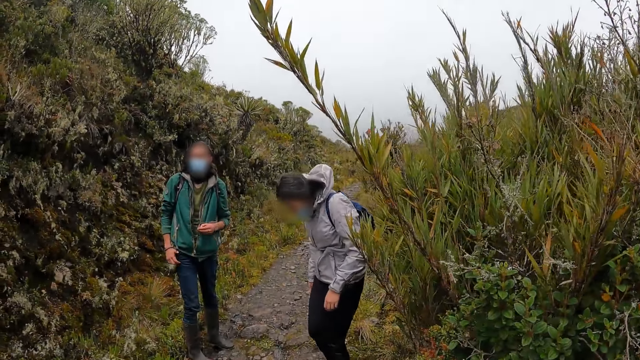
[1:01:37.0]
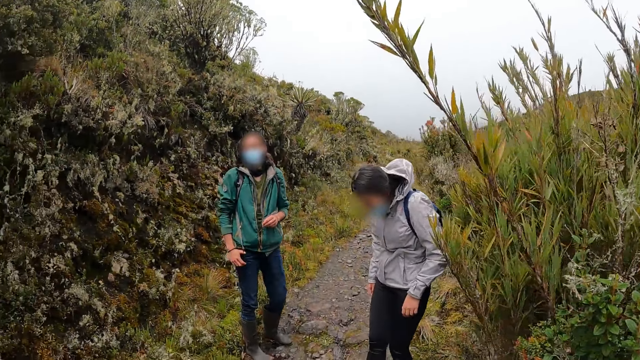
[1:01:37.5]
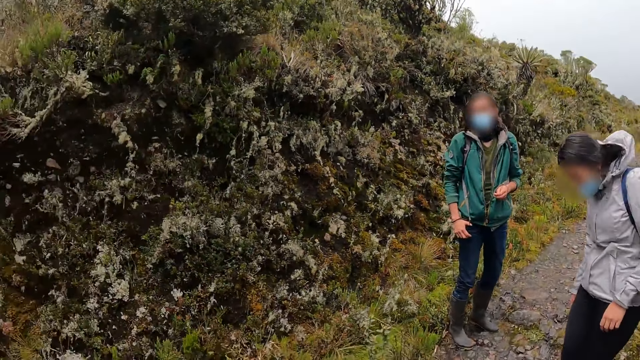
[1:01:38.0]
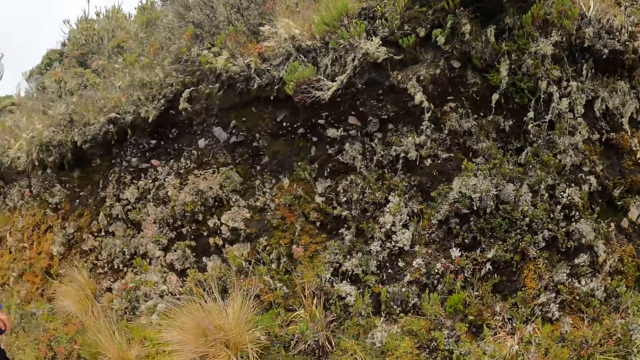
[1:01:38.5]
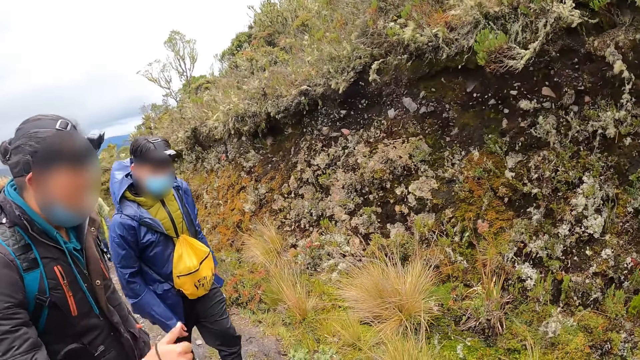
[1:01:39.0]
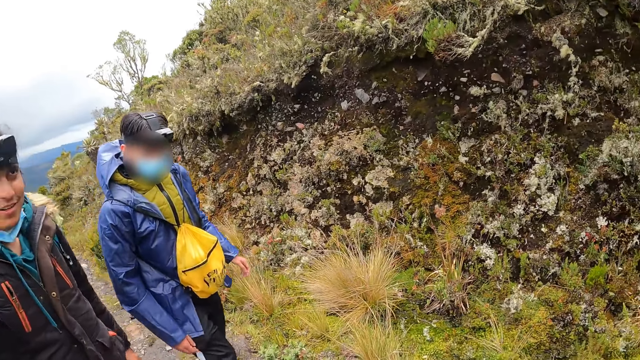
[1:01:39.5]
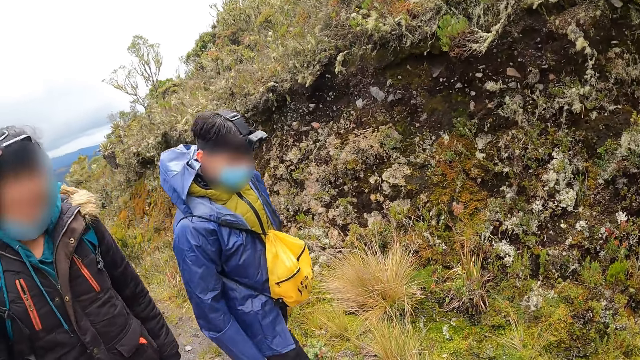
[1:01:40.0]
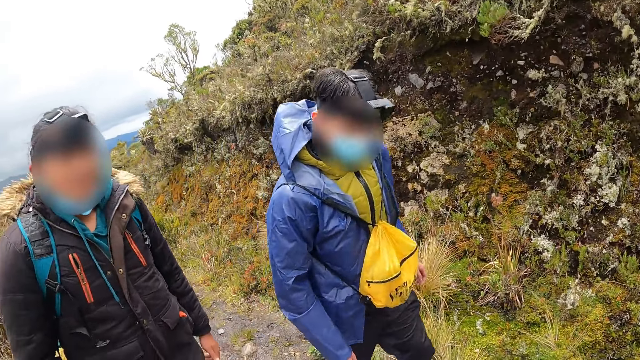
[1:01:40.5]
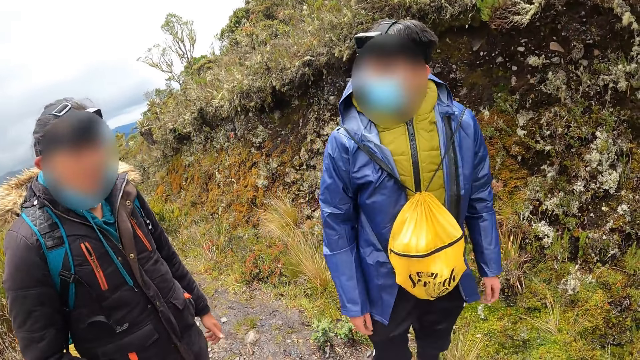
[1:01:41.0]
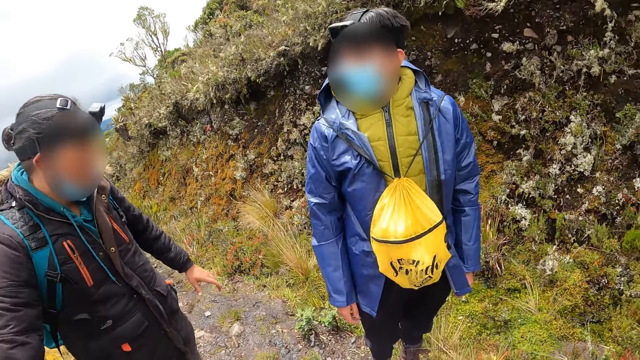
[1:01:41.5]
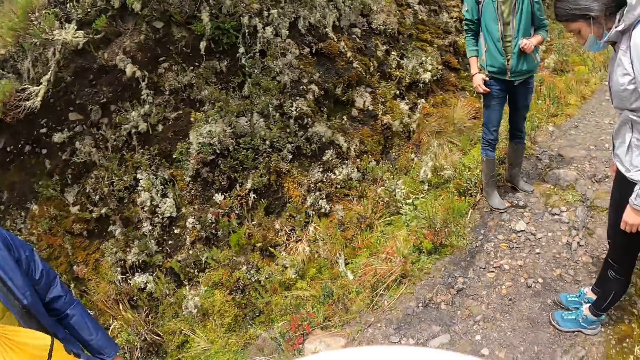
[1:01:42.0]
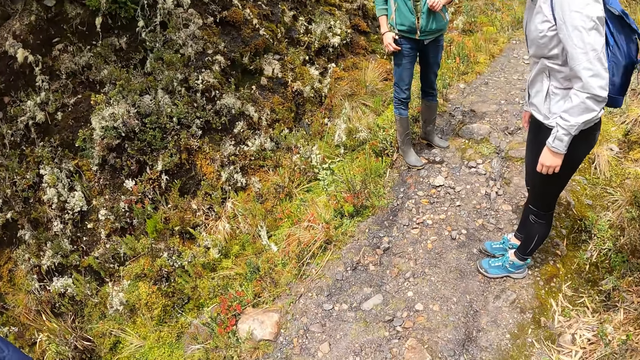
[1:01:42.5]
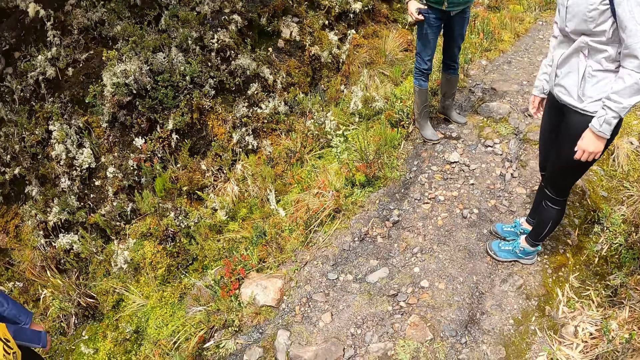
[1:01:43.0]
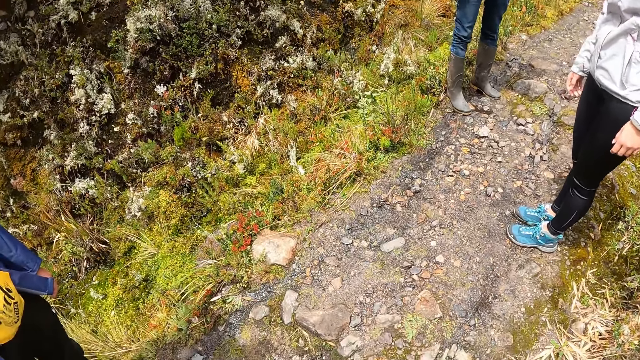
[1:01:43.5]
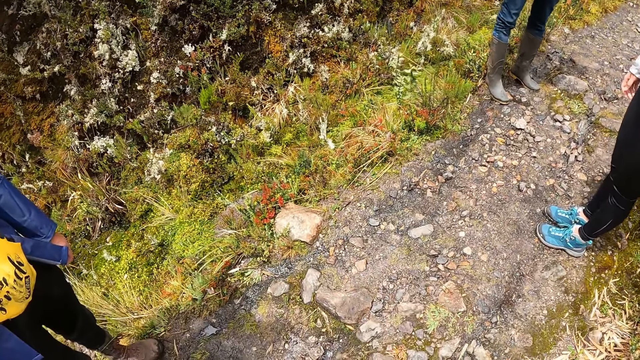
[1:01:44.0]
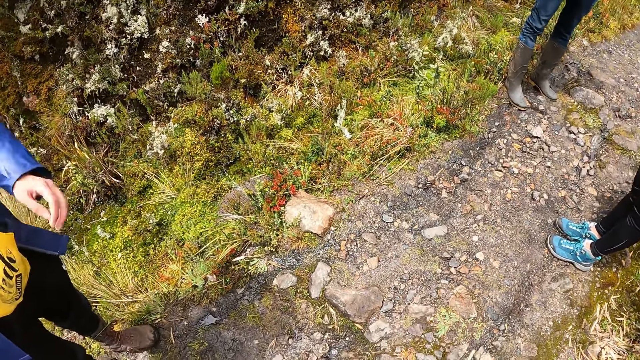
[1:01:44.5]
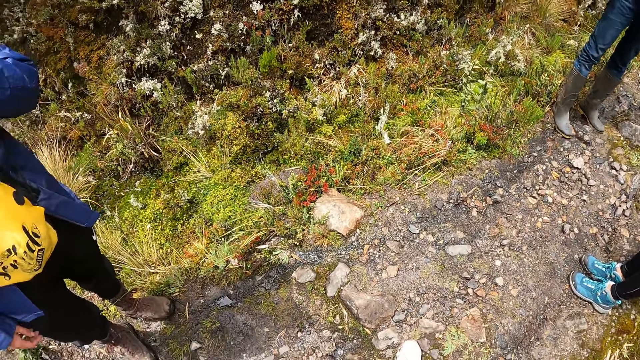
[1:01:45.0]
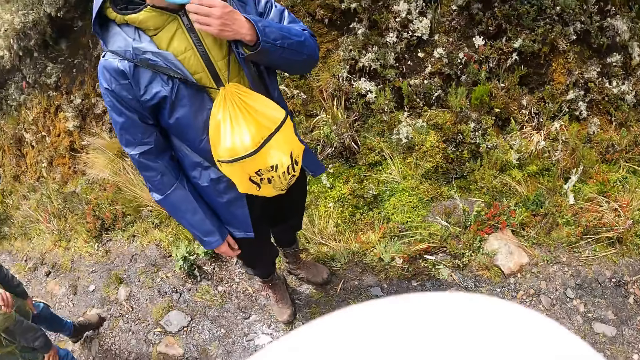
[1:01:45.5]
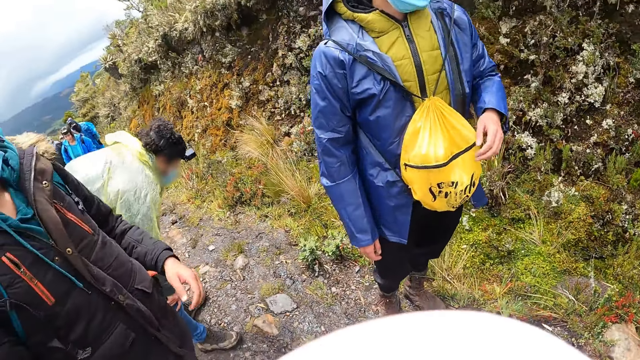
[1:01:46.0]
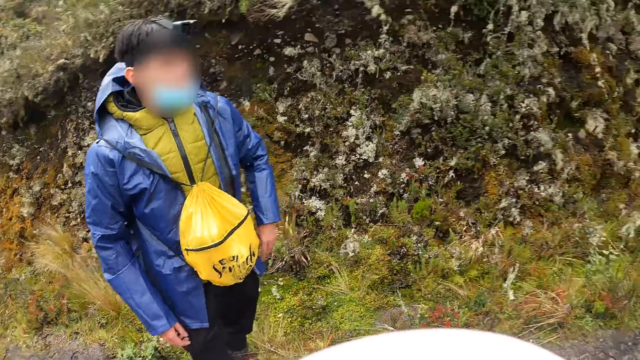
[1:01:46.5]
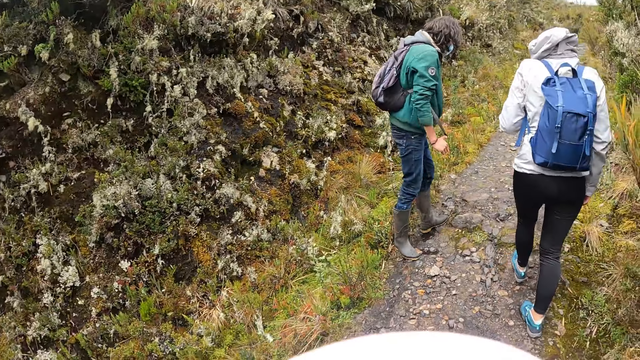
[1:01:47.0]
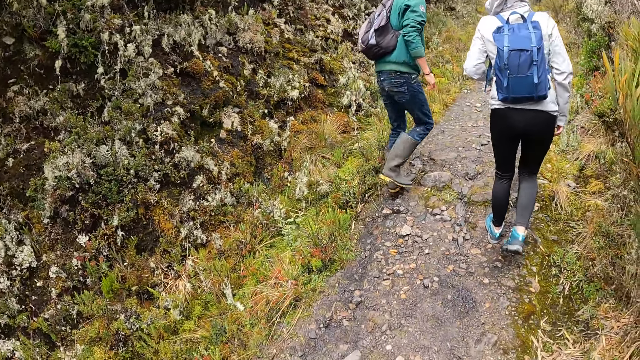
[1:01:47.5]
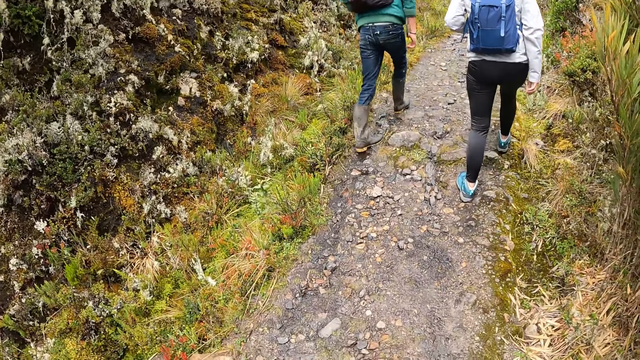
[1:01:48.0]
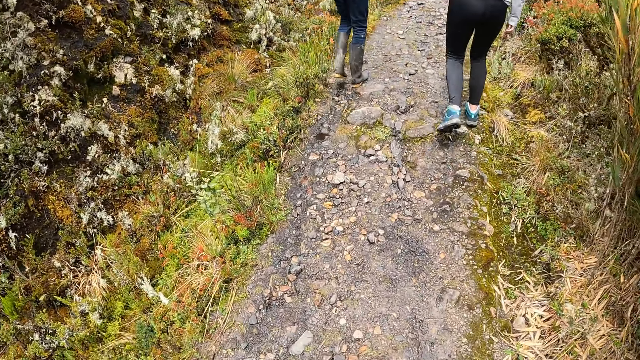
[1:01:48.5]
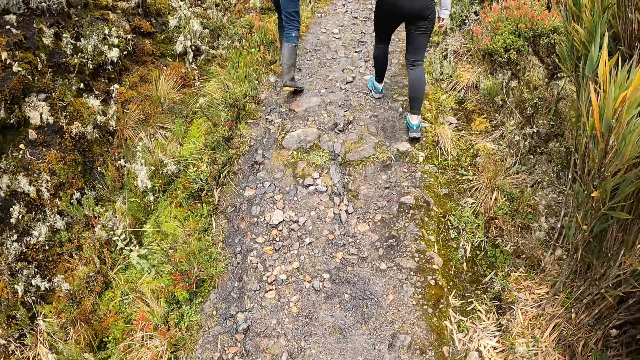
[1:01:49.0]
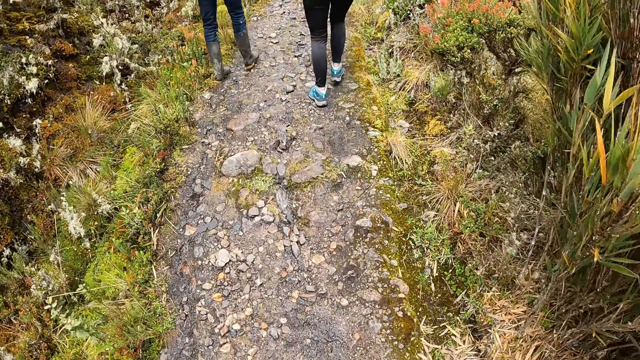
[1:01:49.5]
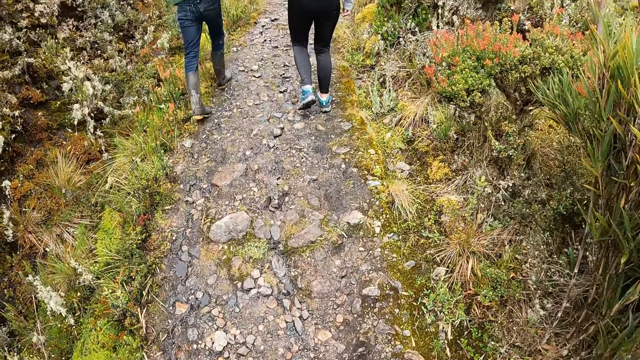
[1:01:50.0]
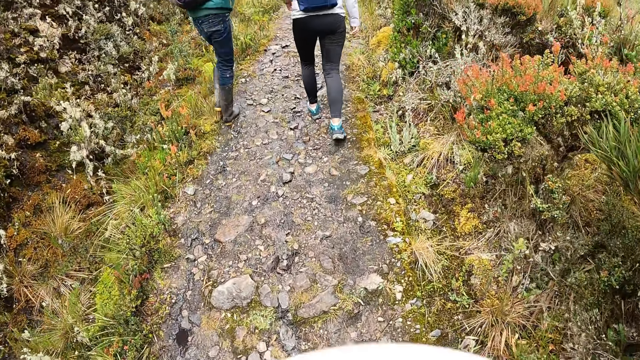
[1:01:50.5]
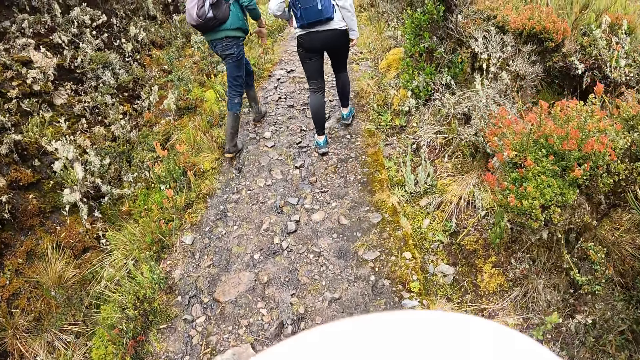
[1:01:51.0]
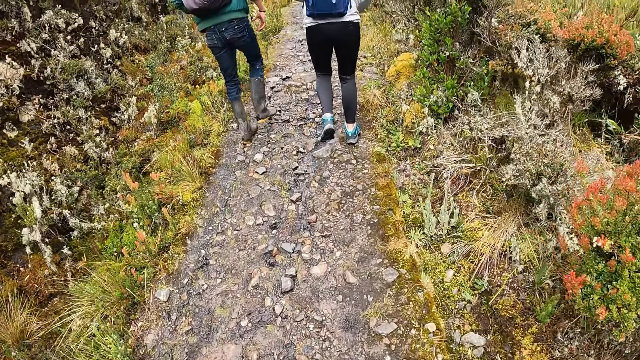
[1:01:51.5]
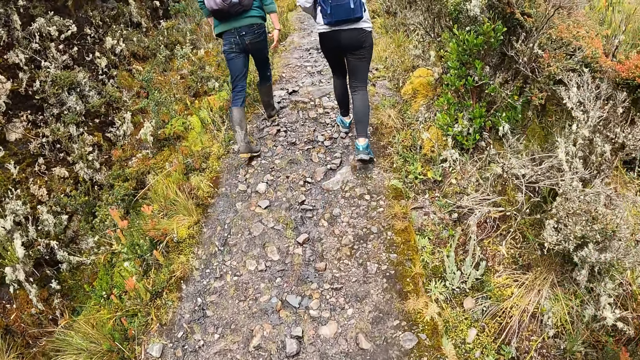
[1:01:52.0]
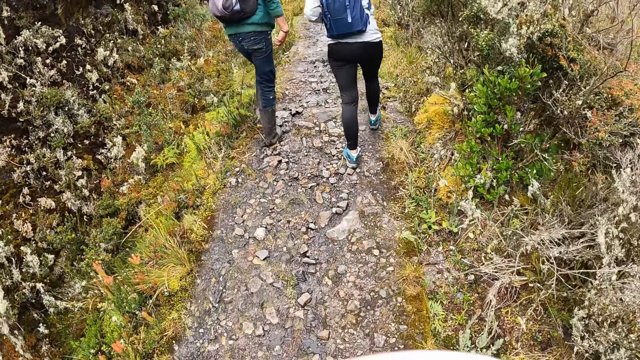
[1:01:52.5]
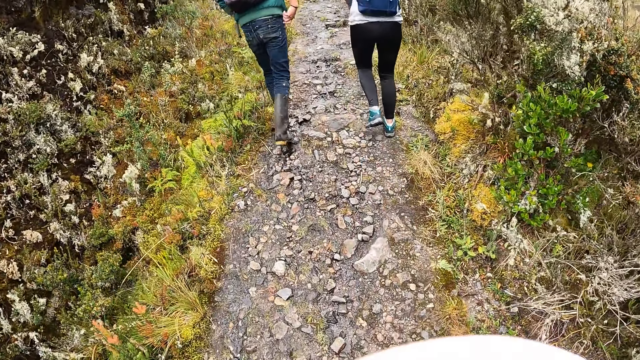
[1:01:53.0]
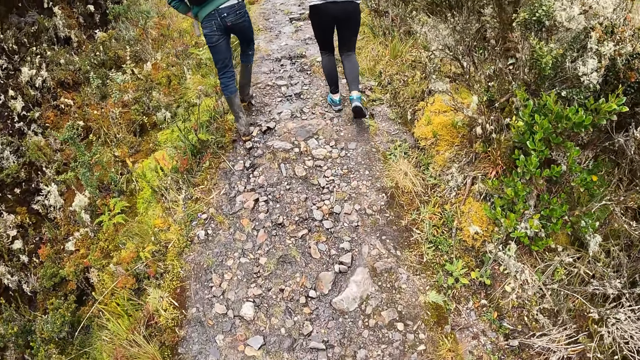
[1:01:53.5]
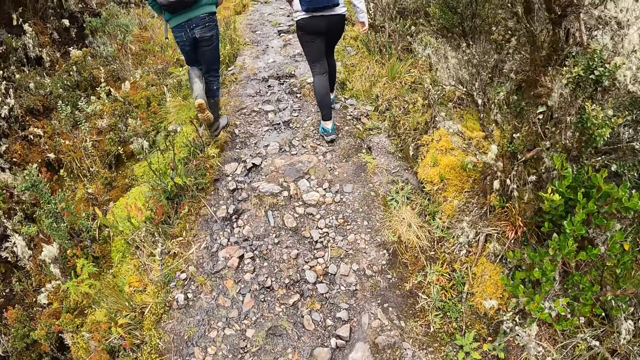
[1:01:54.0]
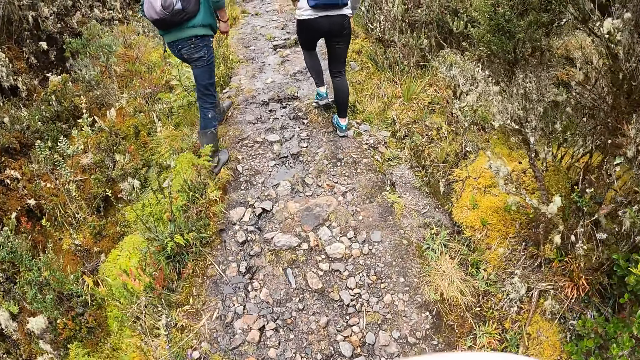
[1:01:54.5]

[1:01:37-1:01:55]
A man interacts with the camera wearer, a woman and two other men. The camera wearer looks around. One of the other men touches his face with his left hand. The other man and the woman walk on the footpath. The camera wearer walks on the footpath up the hill.

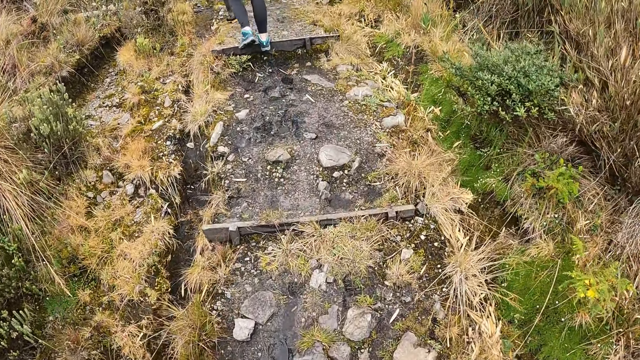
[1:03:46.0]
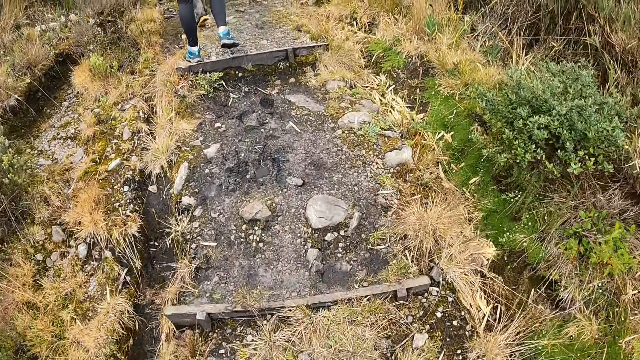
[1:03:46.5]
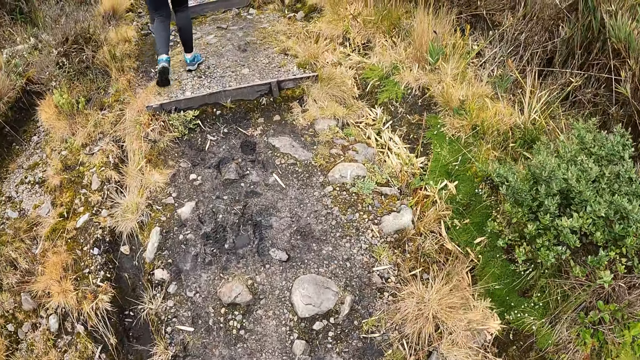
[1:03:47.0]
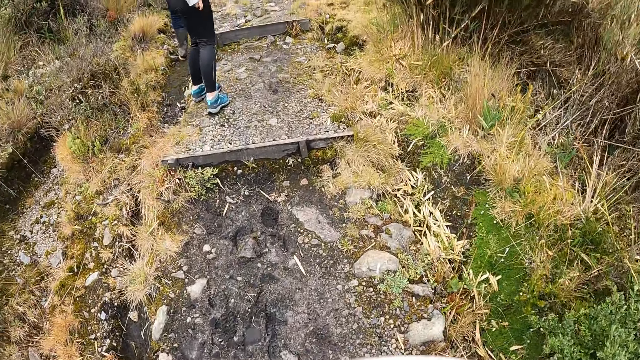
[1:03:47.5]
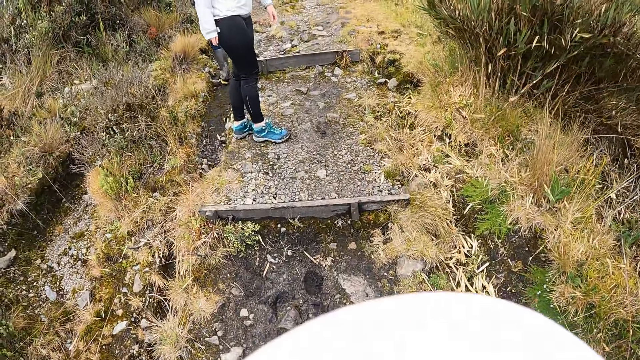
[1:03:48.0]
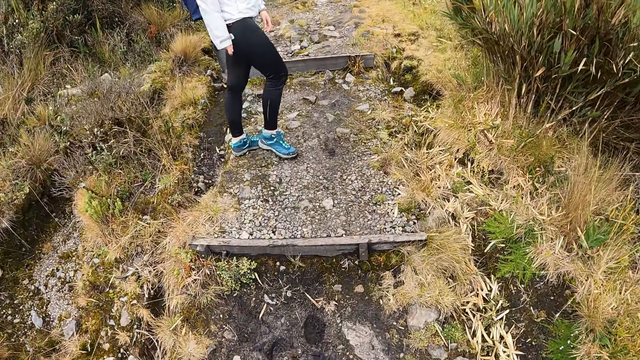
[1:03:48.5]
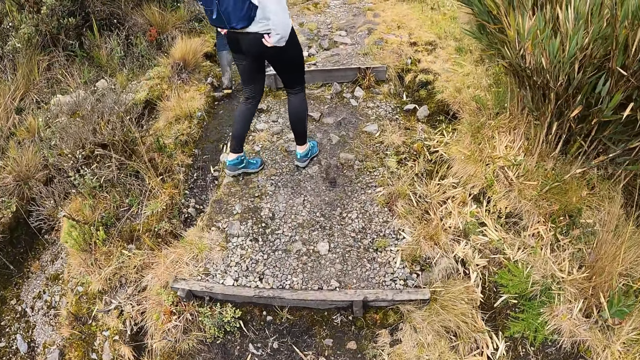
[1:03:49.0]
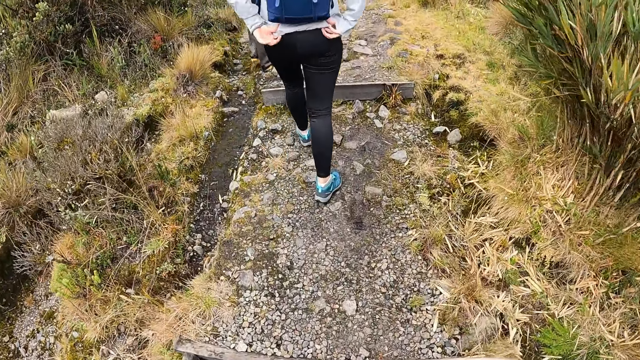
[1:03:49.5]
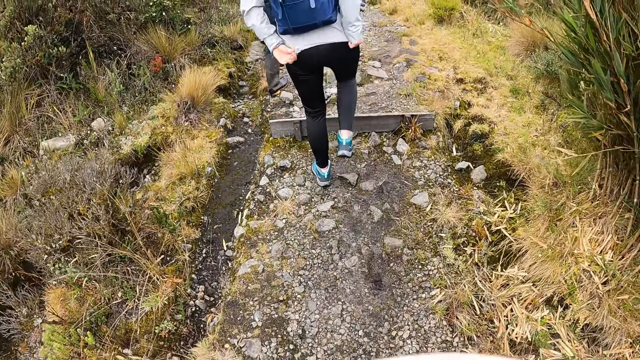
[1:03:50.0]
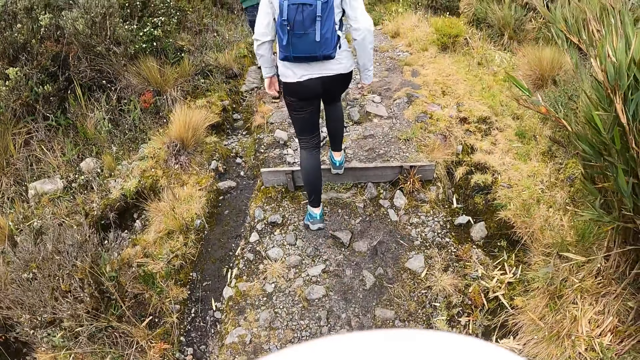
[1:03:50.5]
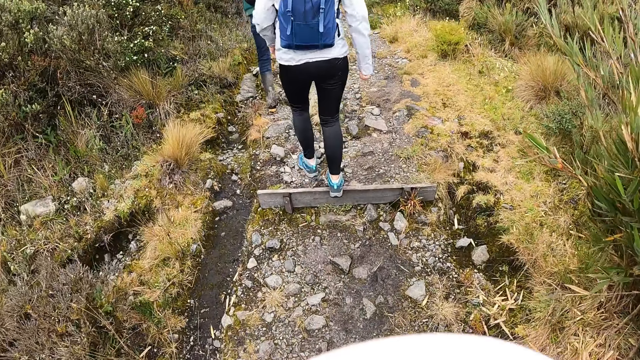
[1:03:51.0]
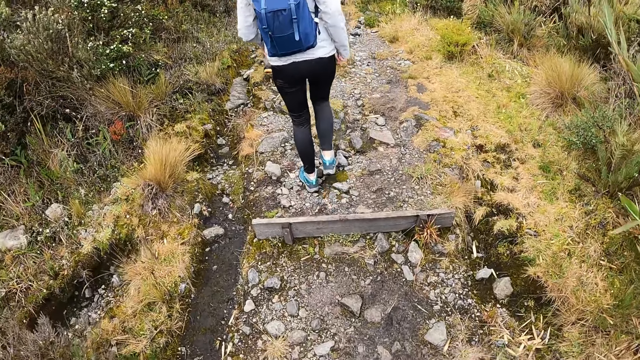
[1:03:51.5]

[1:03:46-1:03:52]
A person looks at the camera wearer.
